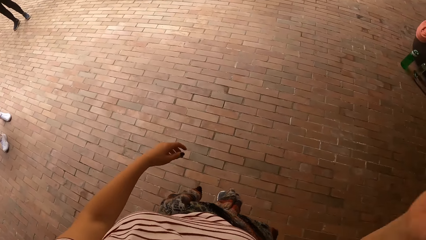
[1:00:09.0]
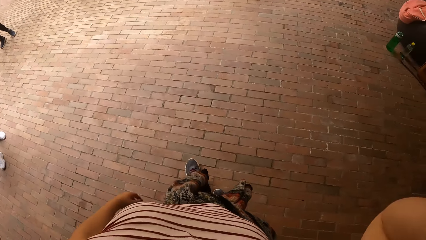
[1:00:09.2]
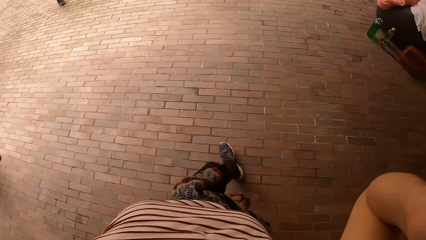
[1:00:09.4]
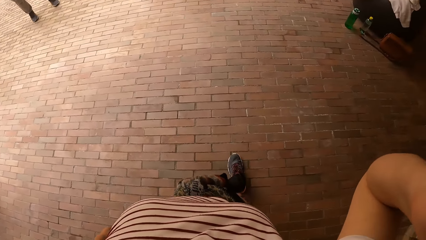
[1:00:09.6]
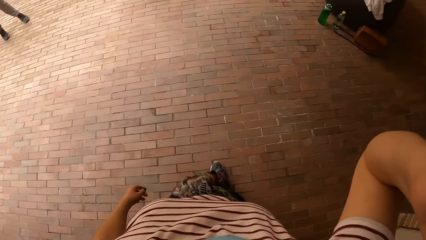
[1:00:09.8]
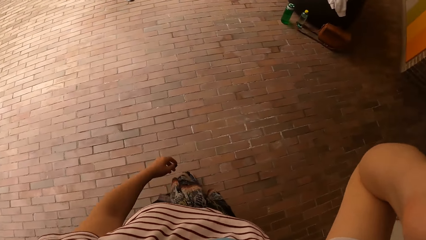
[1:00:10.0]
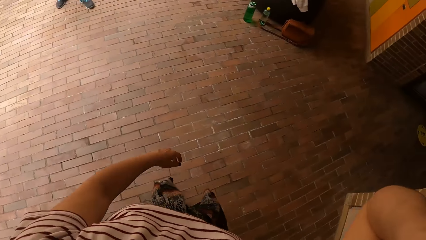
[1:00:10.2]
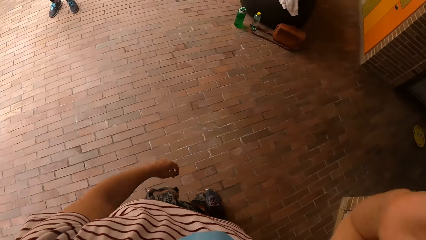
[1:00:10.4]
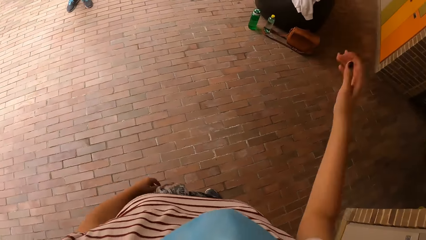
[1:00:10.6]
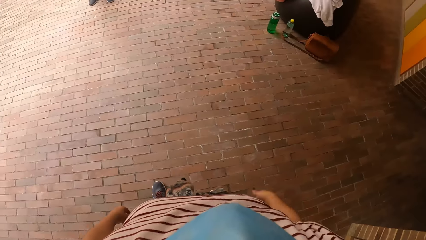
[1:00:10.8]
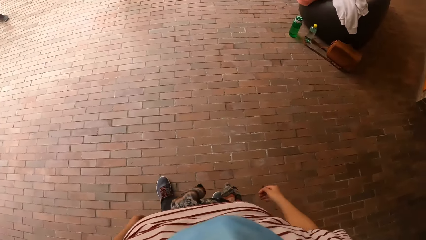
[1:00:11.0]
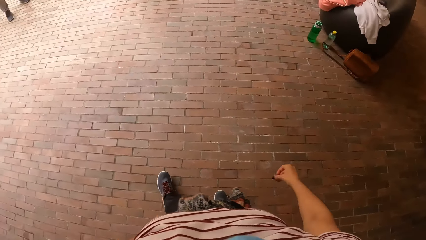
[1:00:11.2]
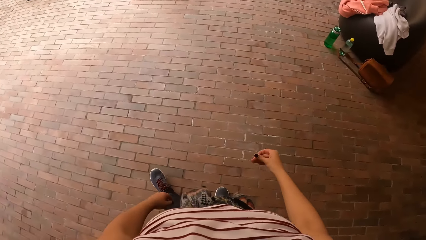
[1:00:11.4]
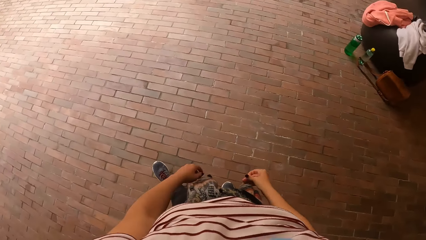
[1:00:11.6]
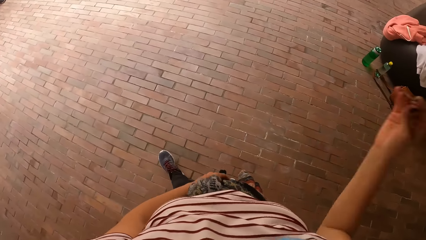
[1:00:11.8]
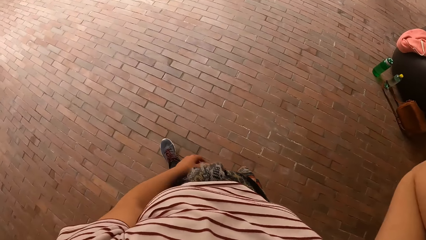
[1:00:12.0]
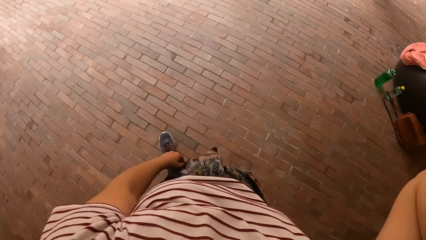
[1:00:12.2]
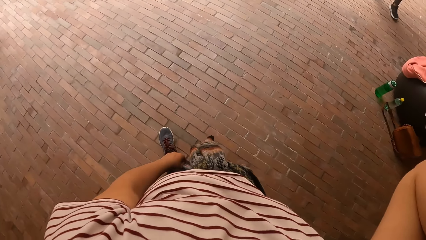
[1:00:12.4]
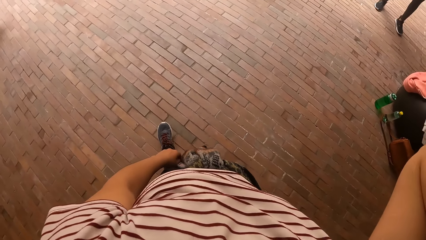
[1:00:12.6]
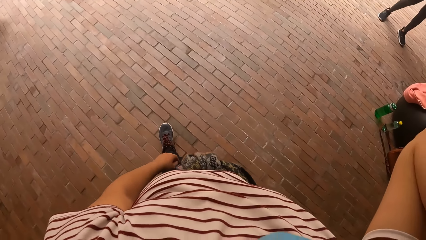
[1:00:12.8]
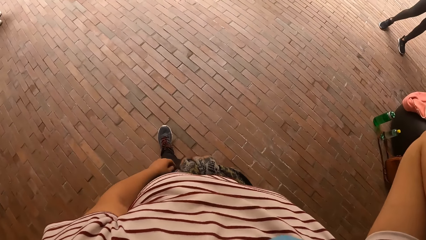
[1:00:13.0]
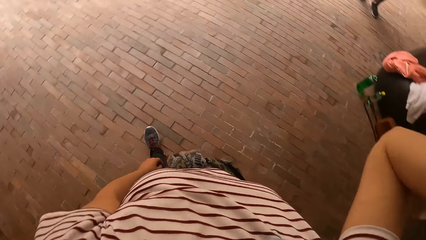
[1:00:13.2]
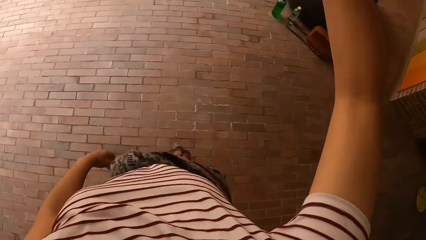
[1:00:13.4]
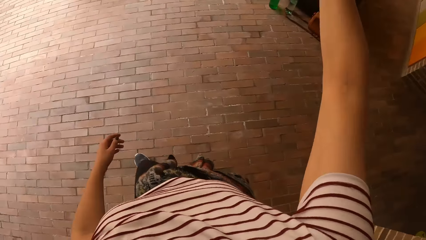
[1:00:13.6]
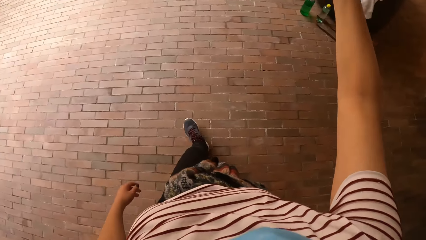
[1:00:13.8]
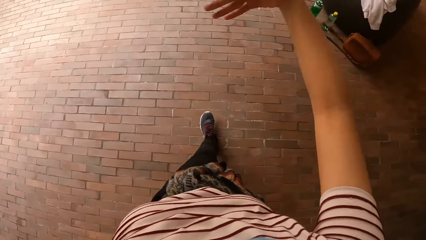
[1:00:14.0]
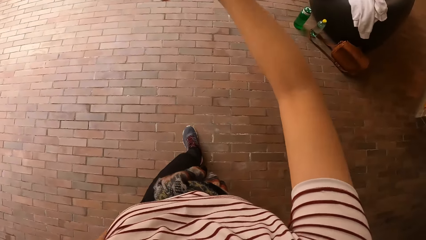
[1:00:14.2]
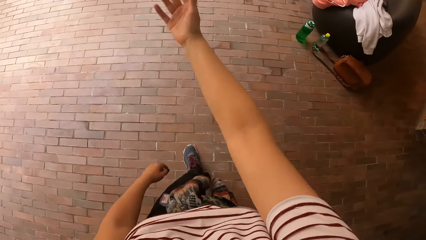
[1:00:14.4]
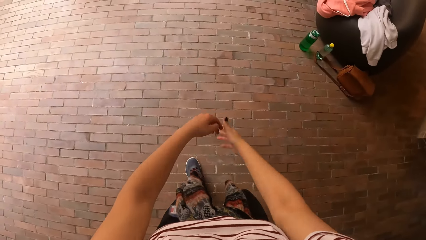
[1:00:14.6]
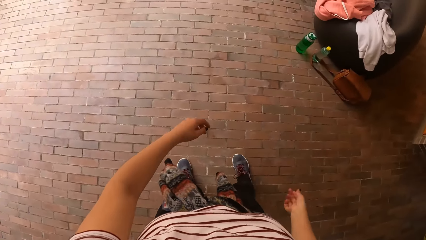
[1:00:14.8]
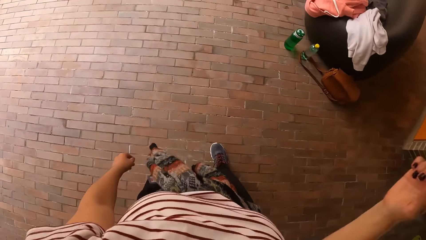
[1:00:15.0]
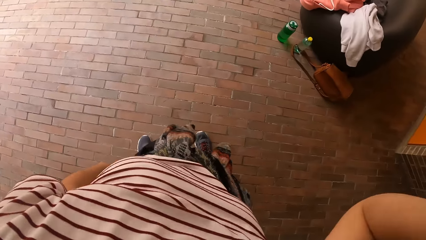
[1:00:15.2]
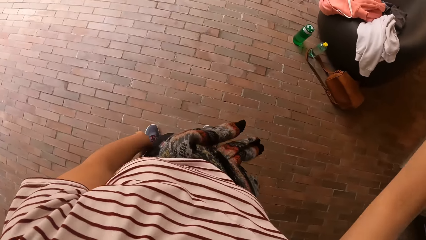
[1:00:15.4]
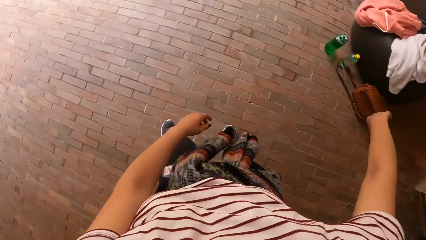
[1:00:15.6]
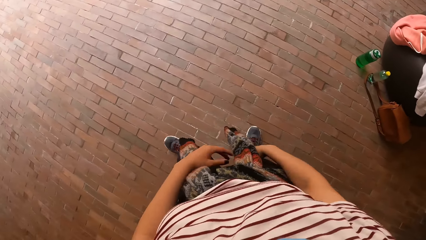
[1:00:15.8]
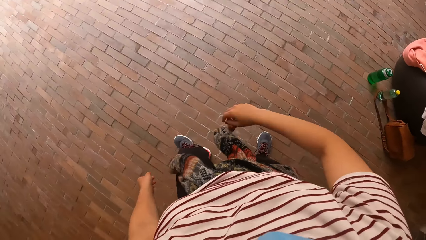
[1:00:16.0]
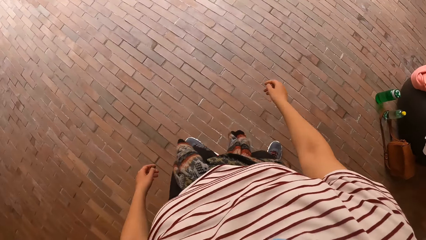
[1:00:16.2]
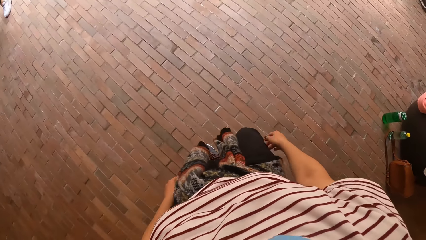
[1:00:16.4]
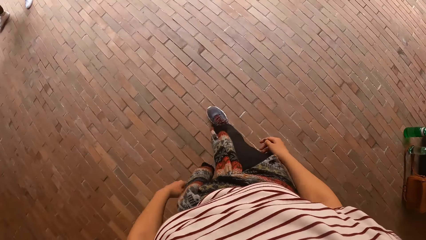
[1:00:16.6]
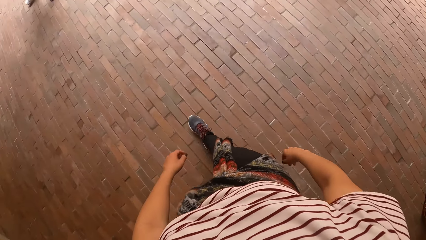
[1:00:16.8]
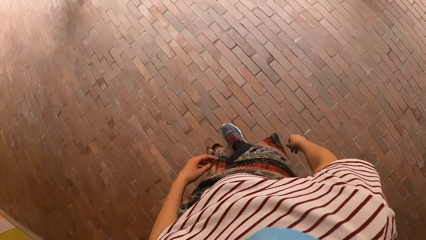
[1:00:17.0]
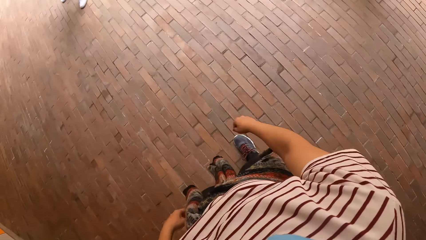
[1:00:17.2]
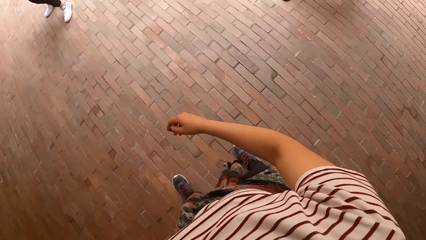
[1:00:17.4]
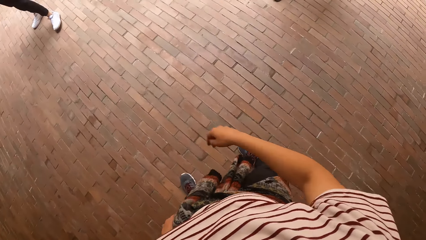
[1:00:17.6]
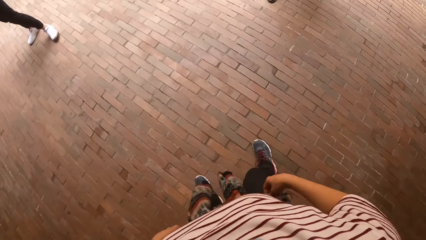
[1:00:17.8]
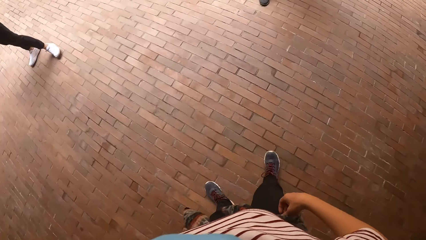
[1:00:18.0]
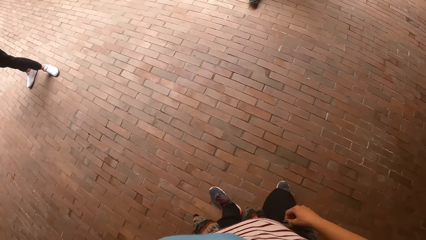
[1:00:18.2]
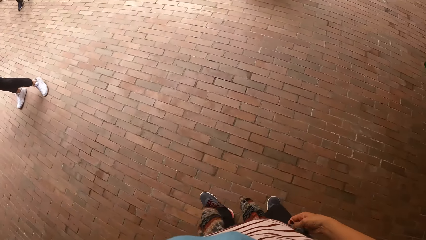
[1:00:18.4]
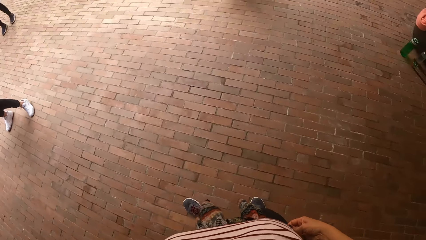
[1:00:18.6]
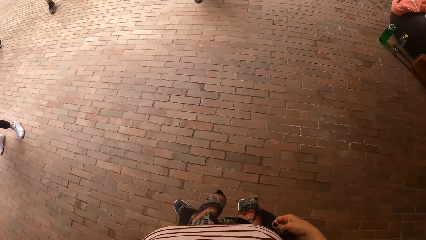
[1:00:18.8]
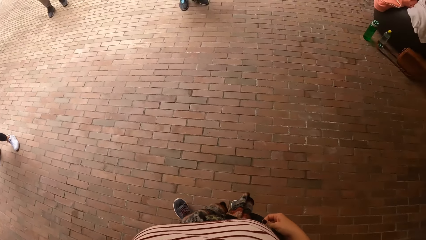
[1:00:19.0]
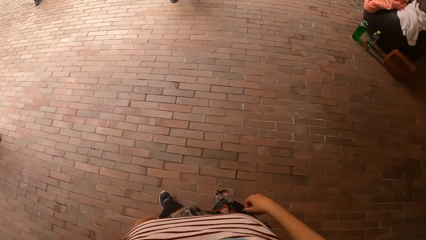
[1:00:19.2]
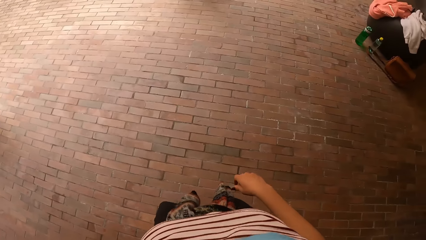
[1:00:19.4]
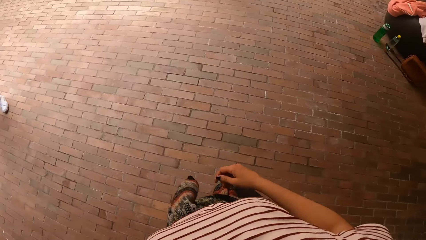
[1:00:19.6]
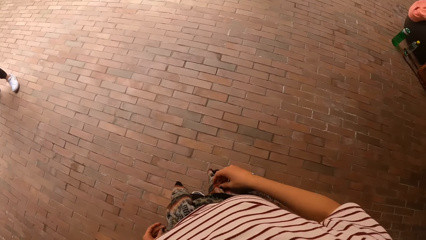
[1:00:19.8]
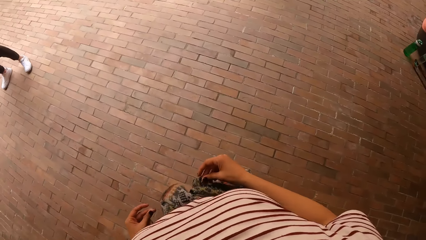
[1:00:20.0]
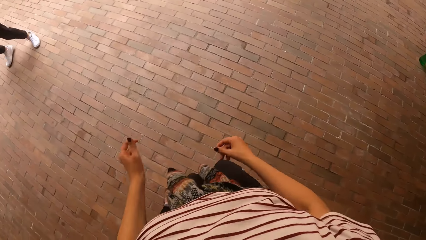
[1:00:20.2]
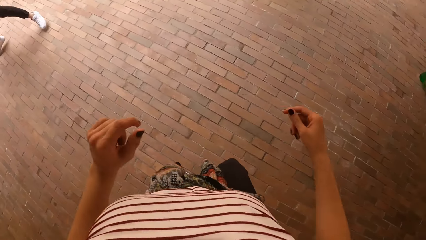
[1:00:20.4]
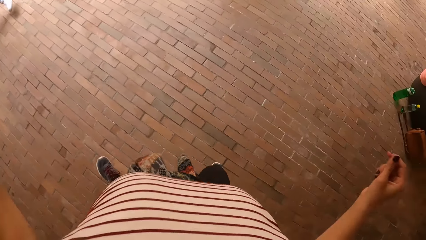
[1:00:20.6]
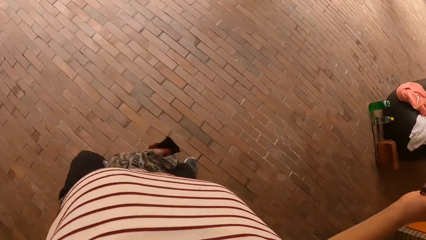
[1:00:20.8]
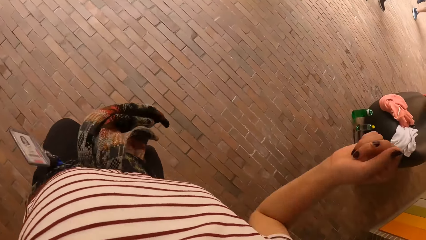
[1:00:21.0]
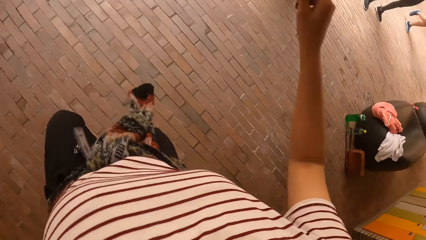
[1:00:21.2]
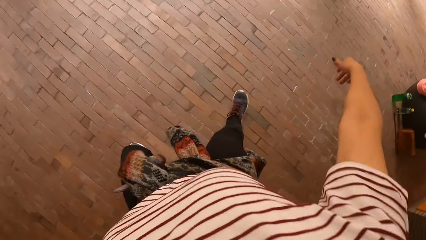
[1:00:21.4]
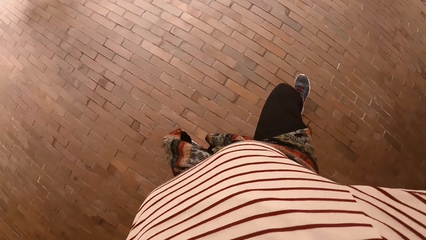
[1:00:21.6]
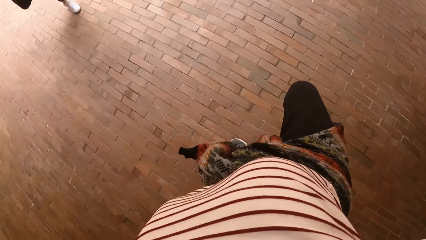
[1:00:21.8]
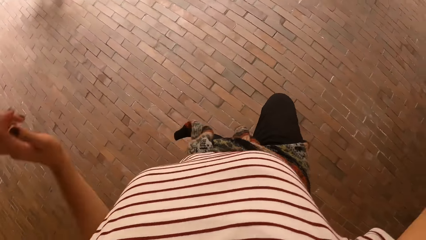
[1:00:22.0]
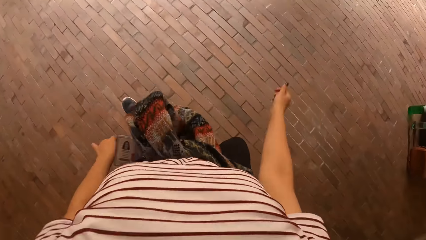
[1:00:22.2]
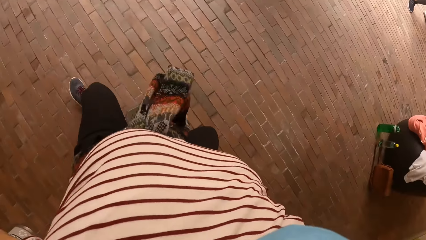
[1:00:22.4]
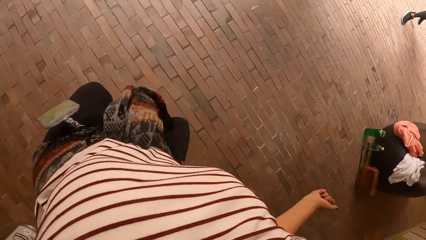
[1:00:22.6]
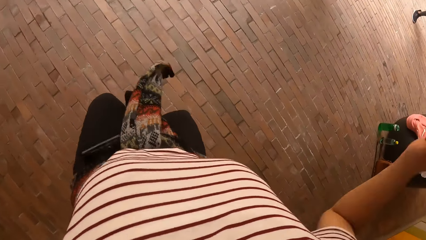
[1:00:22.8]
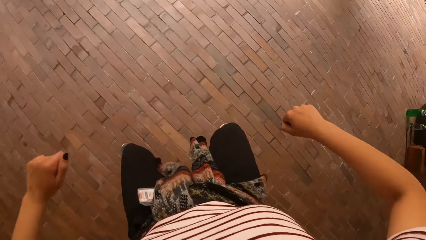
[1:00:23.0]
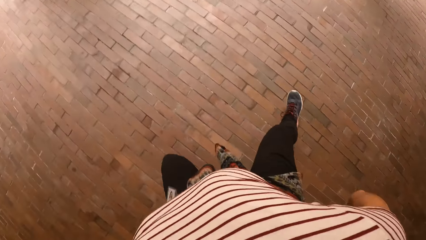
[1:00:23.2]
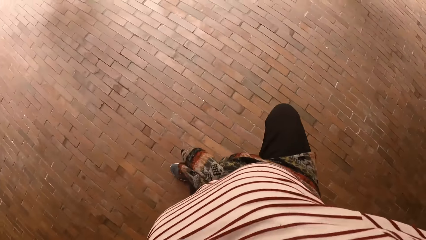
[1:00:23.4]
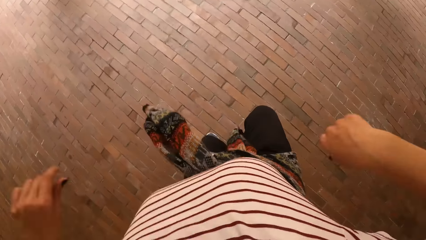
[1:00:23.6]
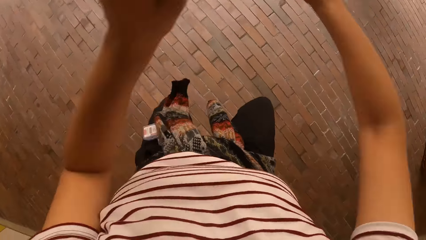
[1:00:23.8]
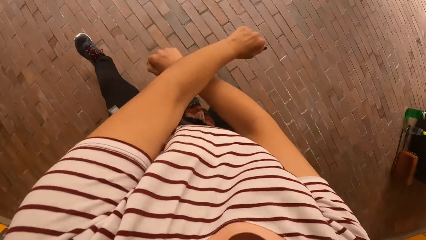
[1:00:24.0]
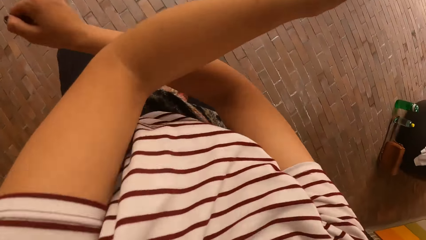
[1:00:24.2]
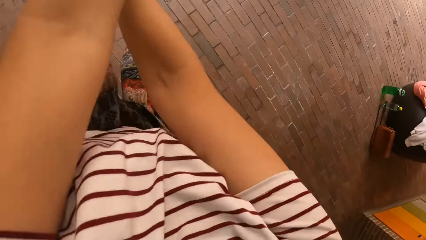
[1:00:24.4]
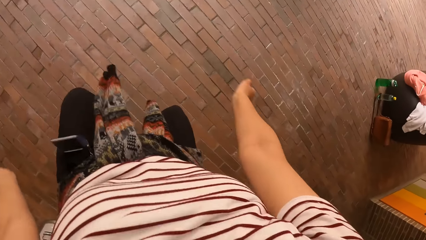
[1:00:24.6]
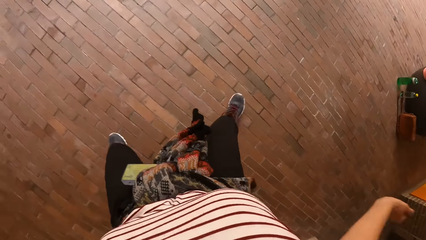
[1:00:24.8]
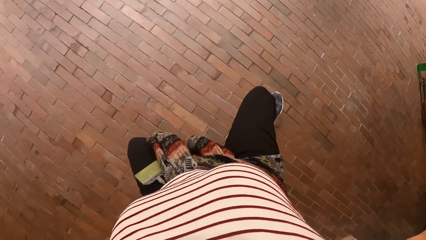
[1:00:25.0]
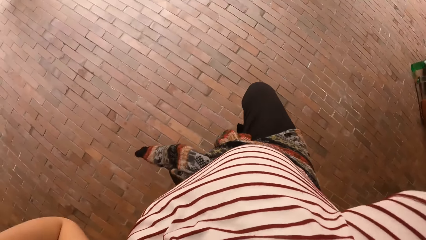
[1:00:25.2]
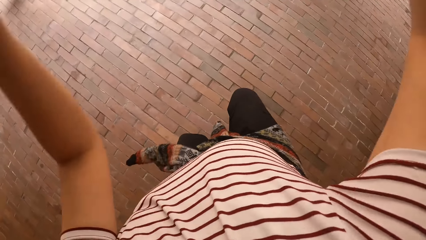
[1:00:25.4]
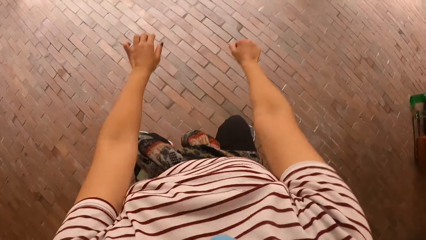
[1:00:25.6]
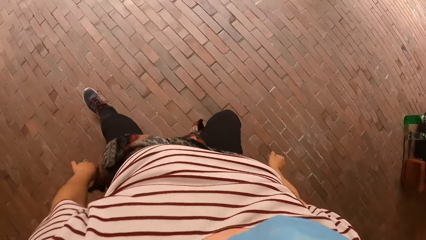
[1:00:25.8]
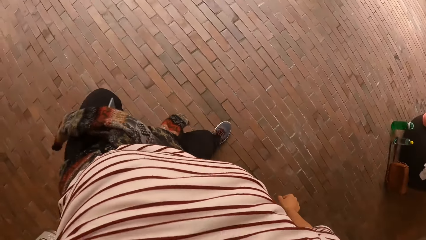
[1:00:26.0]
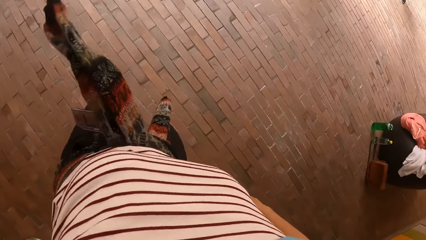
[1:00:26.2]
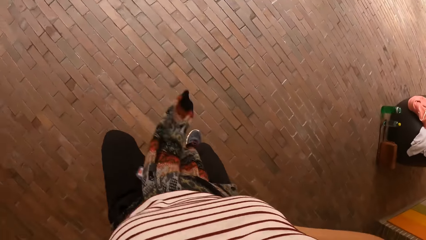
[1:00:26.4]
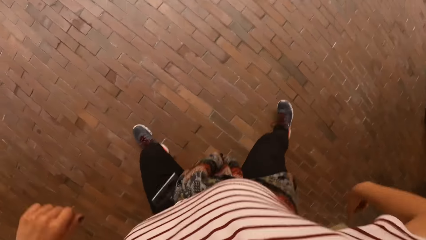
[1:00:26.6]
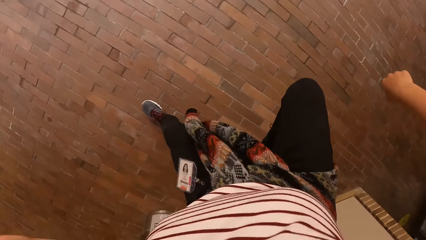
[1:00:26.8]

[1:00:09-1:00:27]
The camera wearer touches her hair with her right hand. She walks. She looks around. She touches her hair with her right hand again. She adjusts the muffler around her waist with her right hand. She dances.
